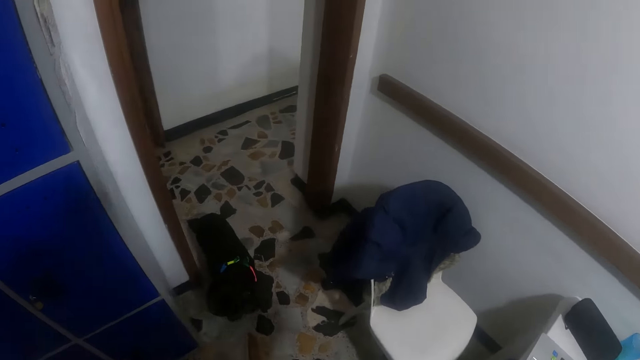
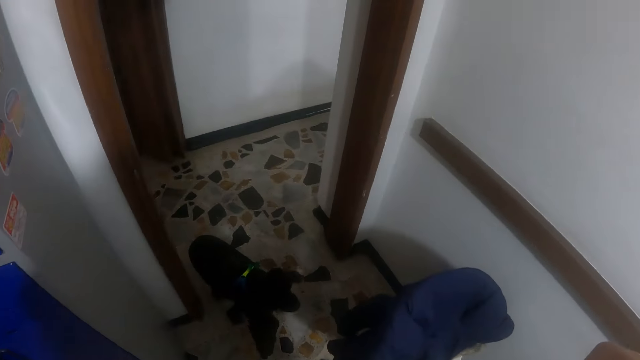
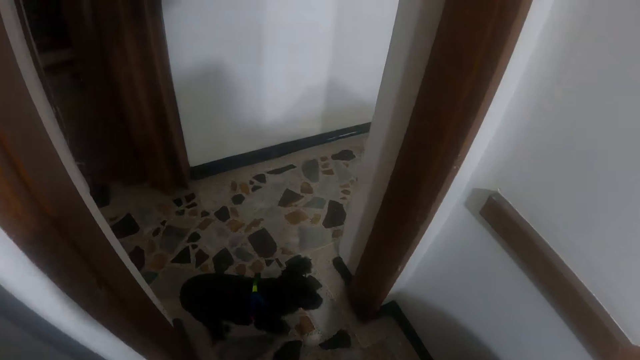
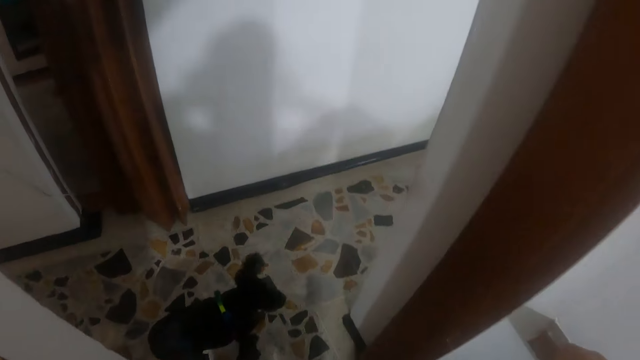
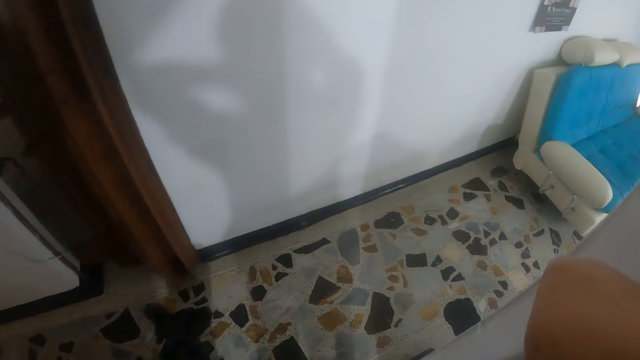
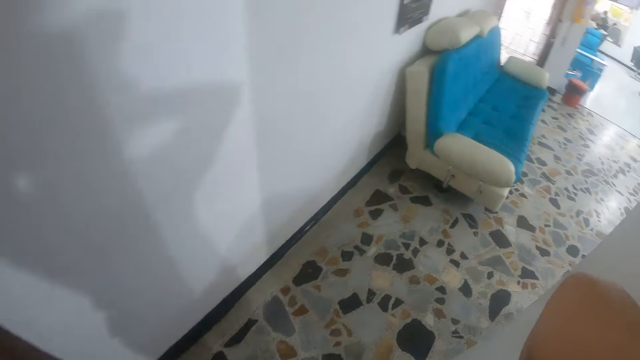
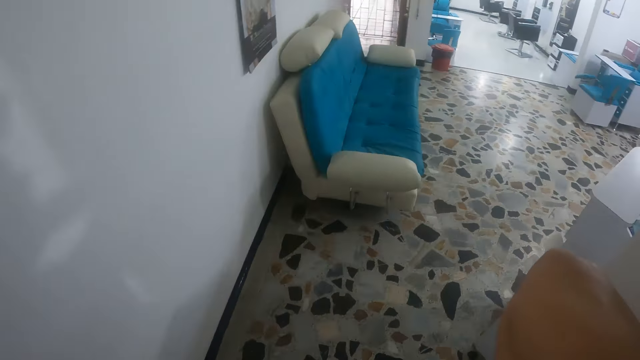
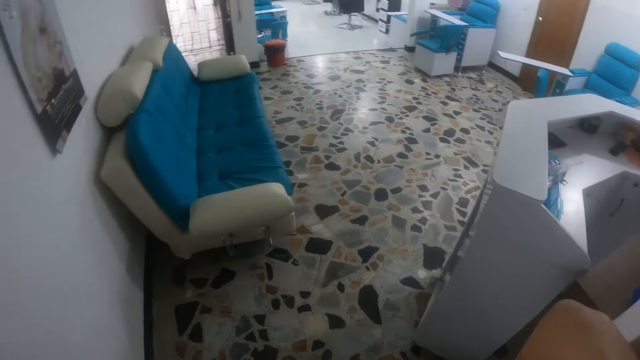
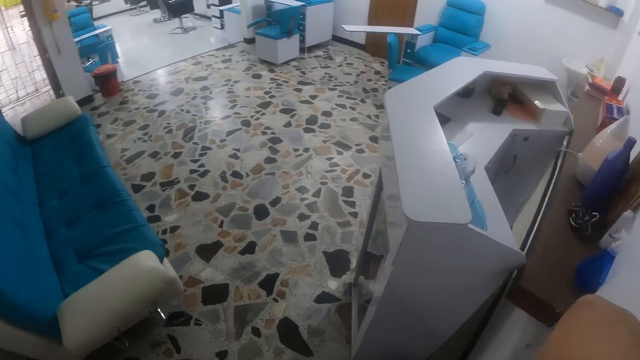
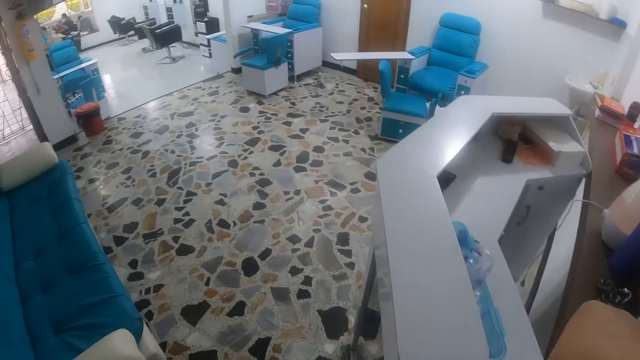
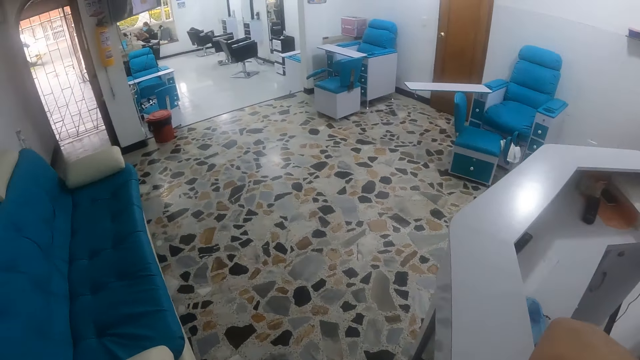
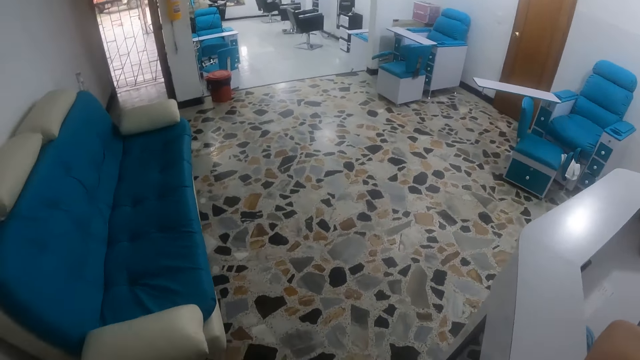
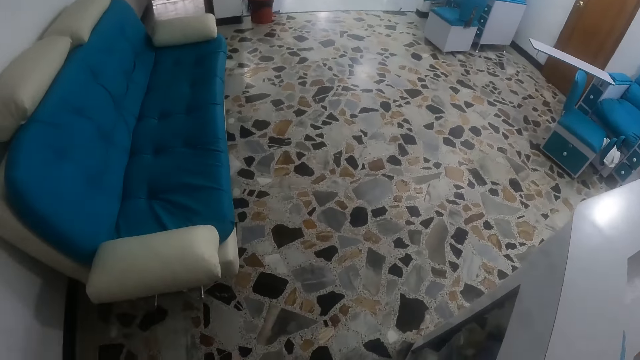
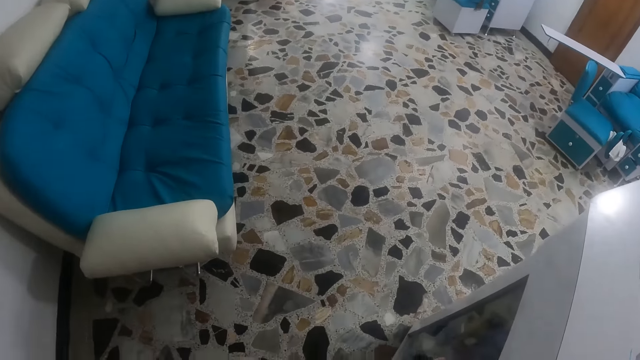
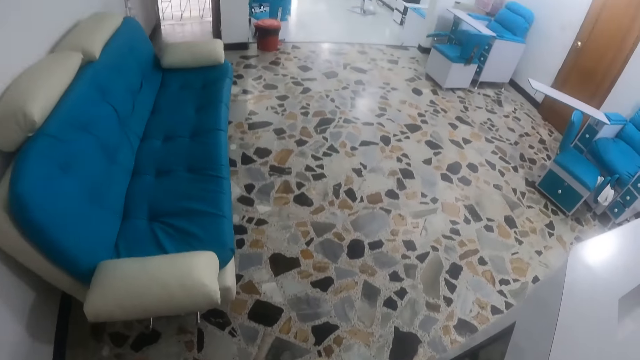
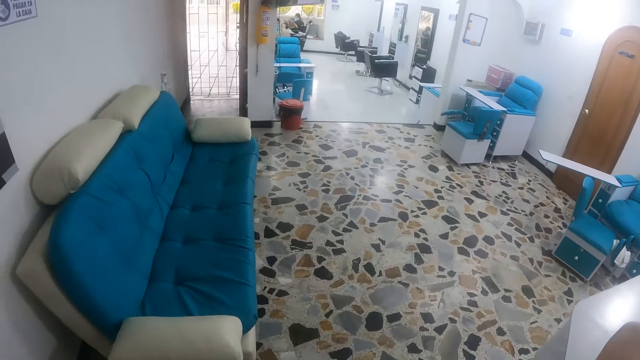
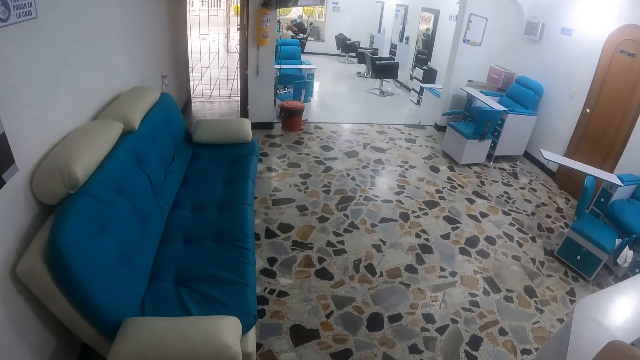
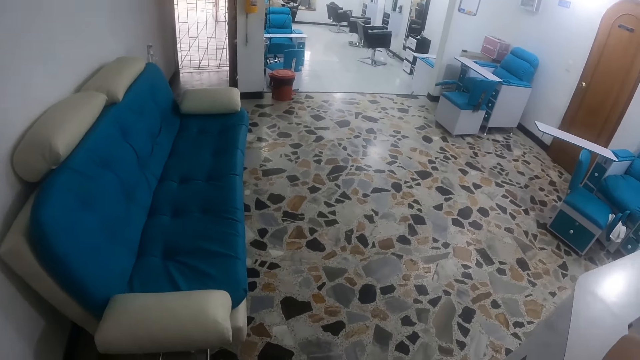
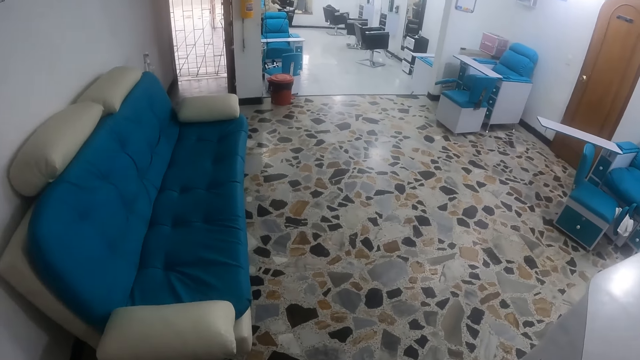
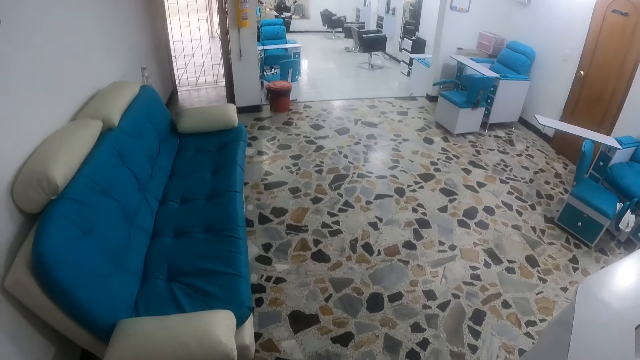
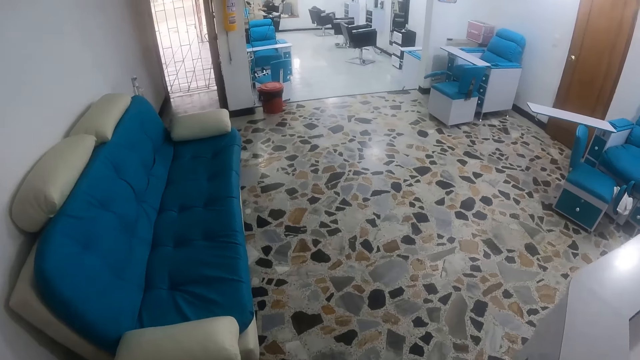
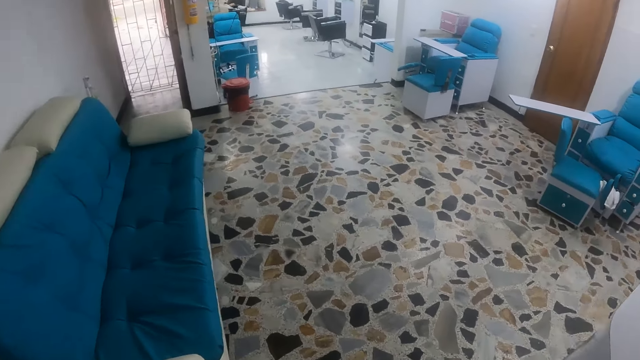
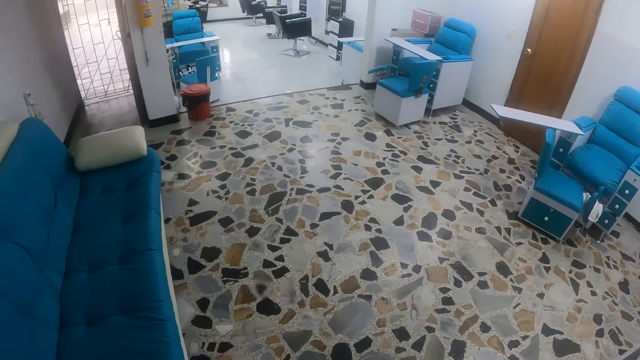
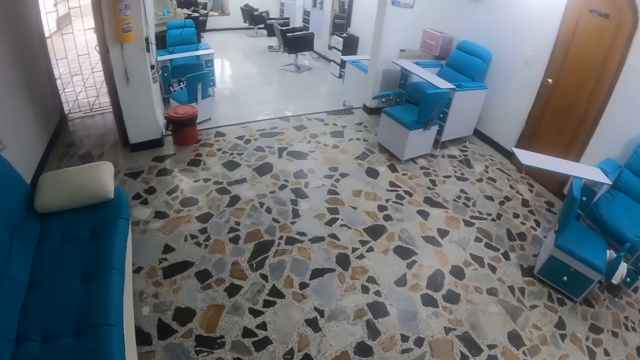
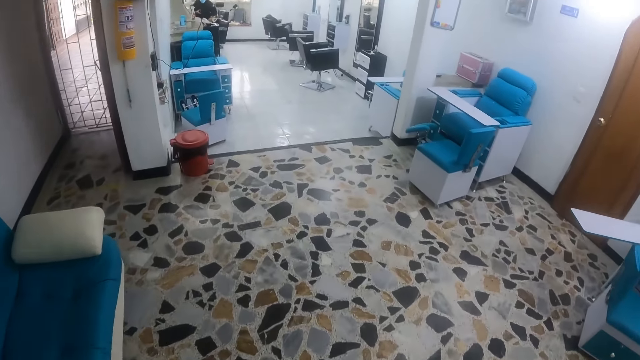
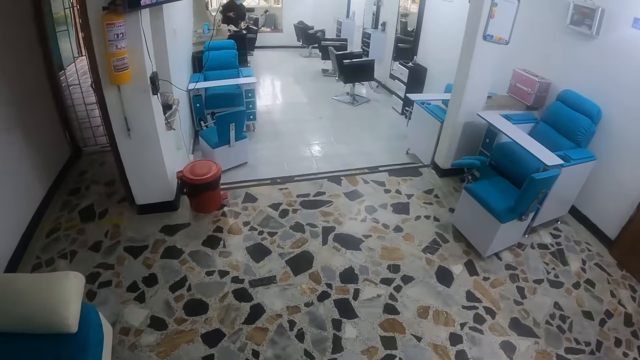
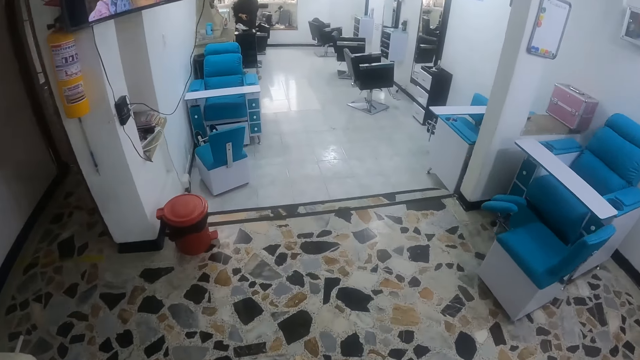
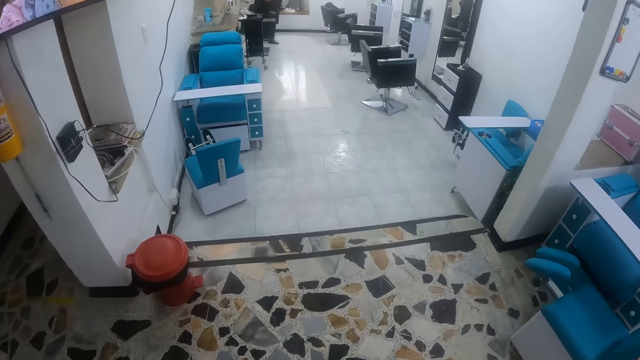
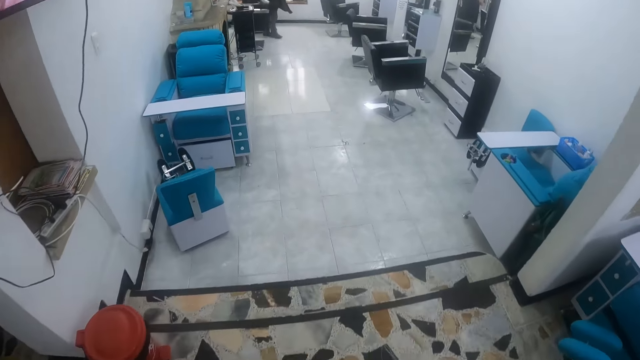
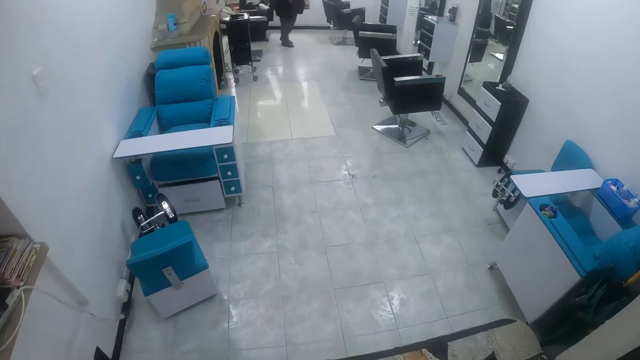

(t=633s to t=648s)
The camera wearer walks around the house. A dog walks out of the room. The camera wearer walks out of the room. A woman reads a magazine with both hands. The camera wearer stares inside the house. They walk to a table. The woman stands up from her chair. The camera wearer walks around the house. The woman holds a phone with her right hand.

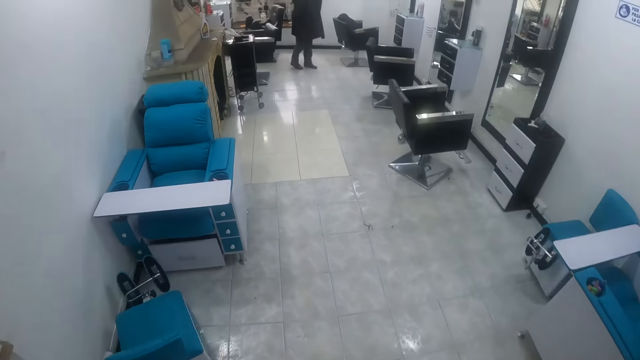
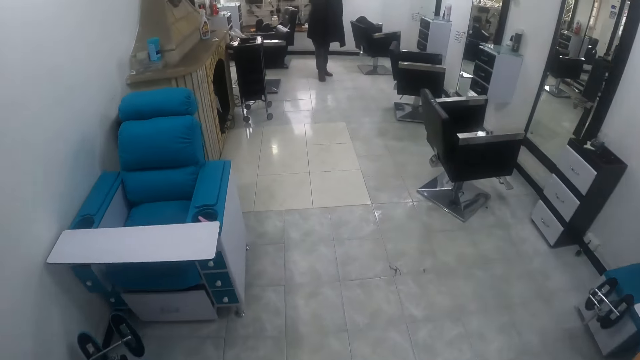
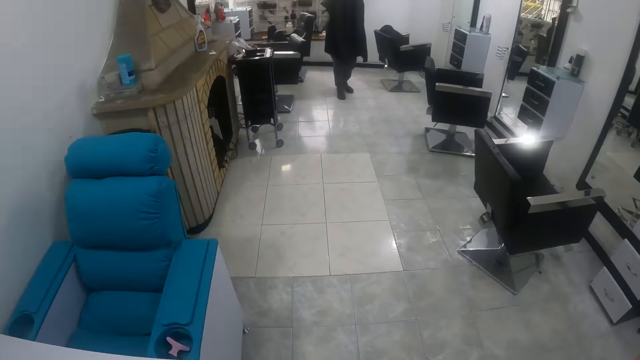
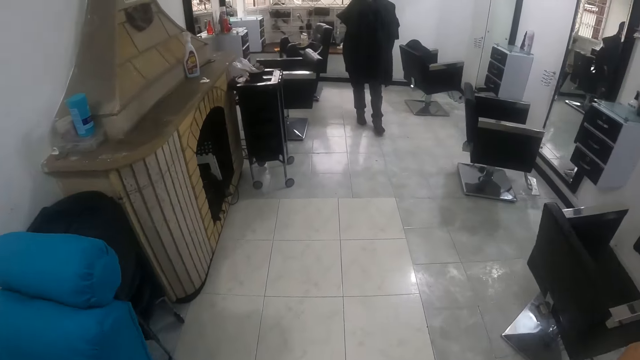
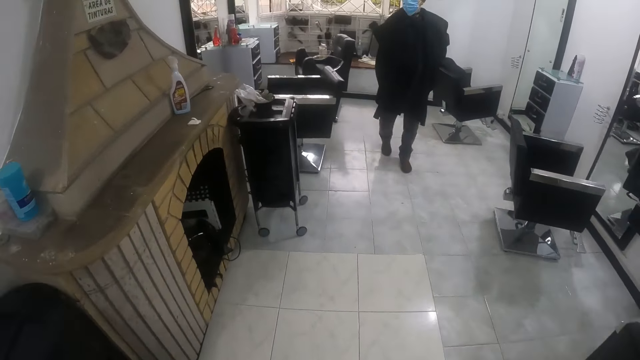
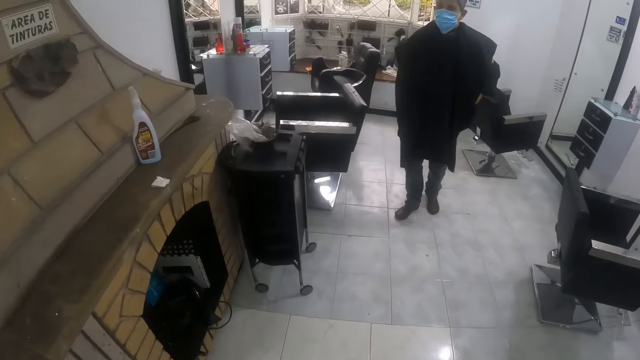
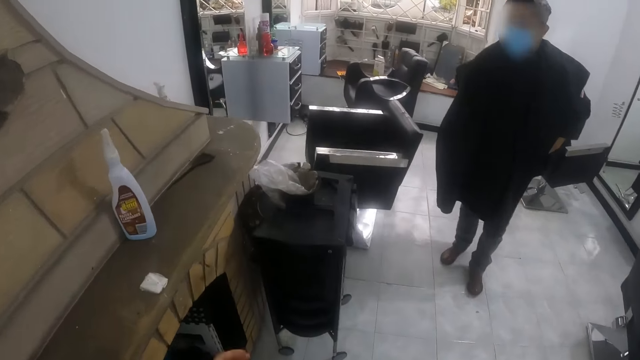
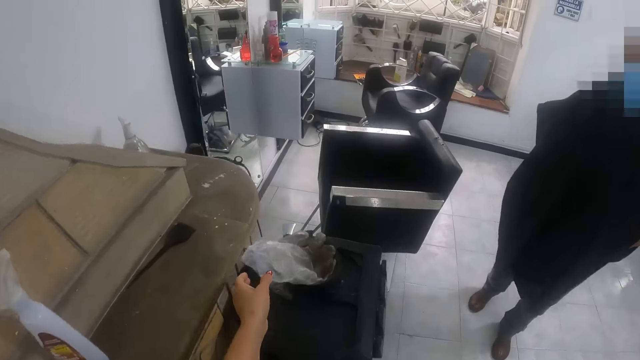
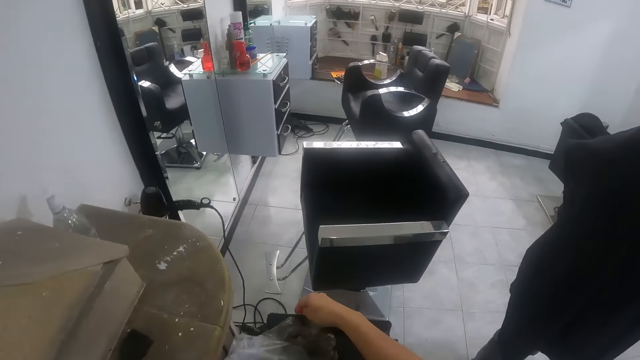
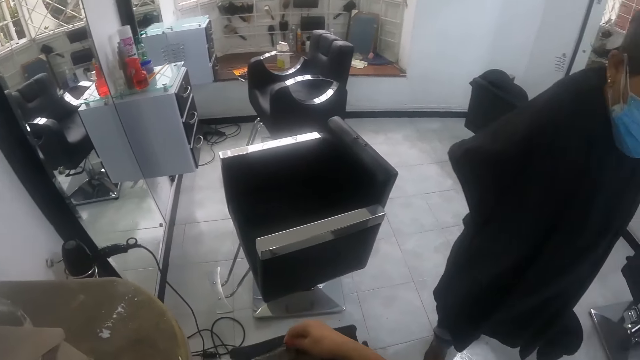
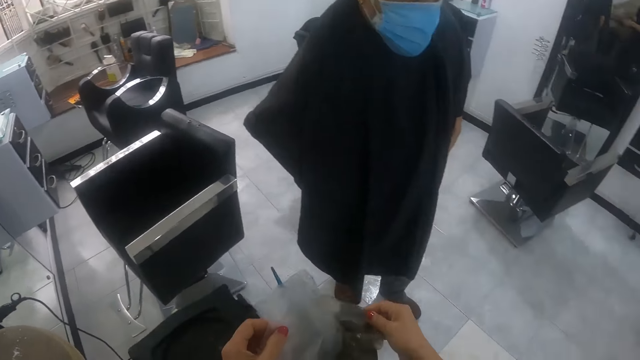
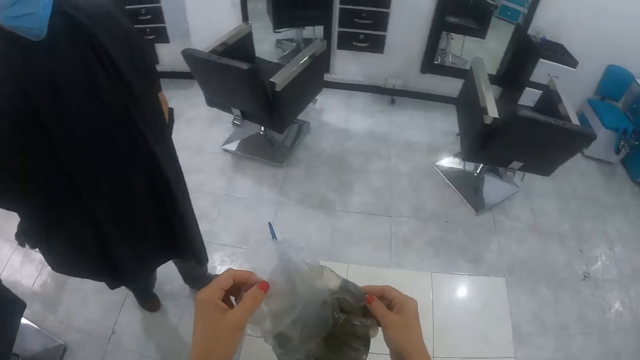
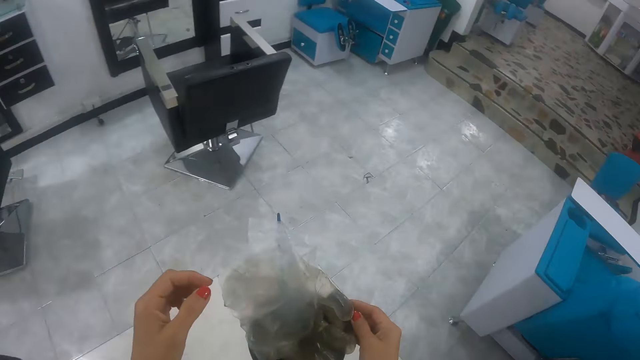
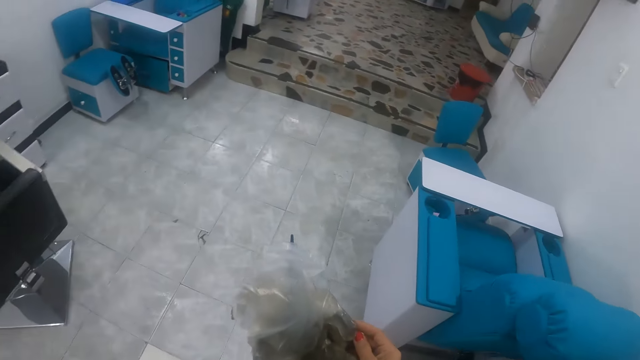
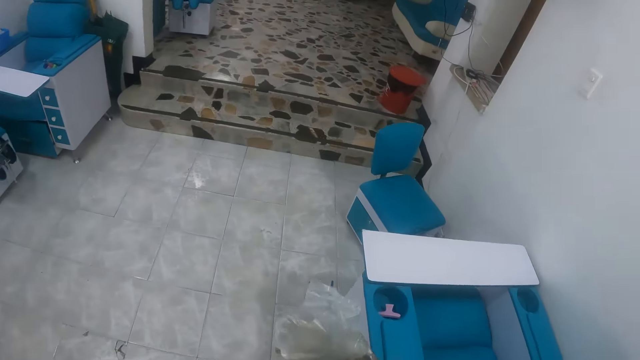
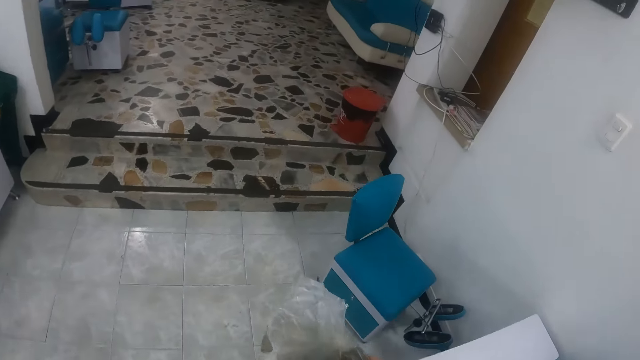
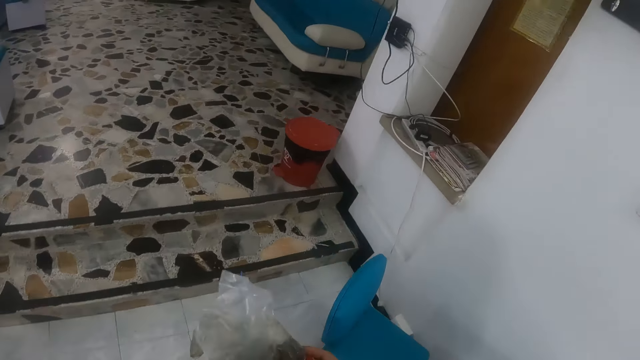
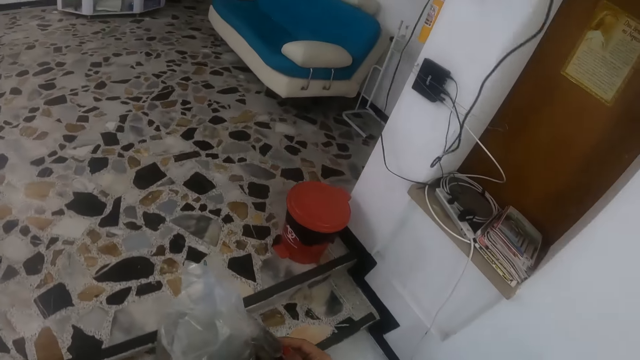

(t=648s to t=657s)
The camera wearer picks up the gloves. She picks up a bowl from a table with both hands. She looks around the house. She lifts her left hand from the bowl. She walks to a hair wash room.
